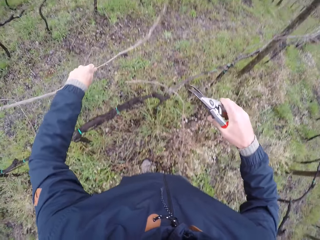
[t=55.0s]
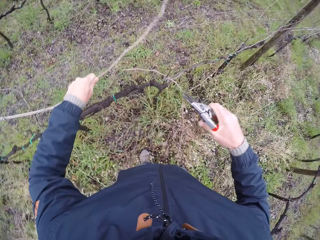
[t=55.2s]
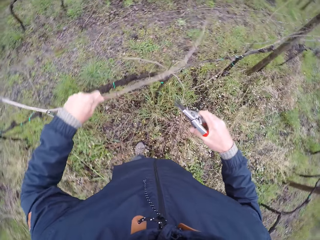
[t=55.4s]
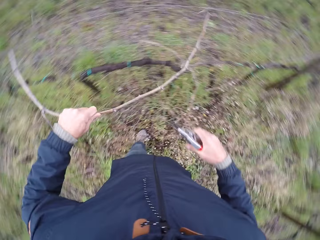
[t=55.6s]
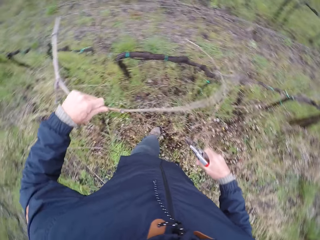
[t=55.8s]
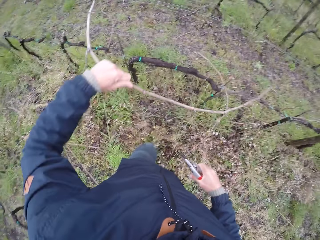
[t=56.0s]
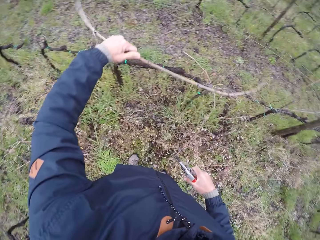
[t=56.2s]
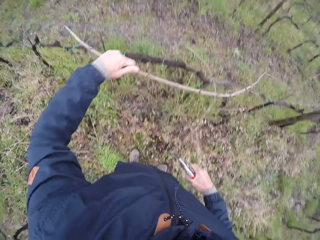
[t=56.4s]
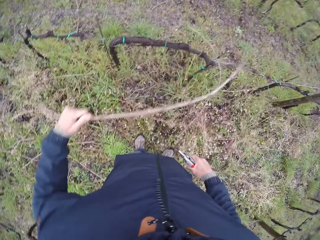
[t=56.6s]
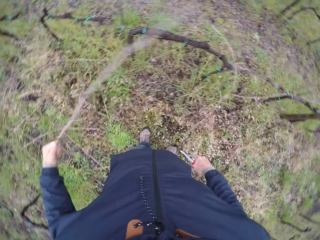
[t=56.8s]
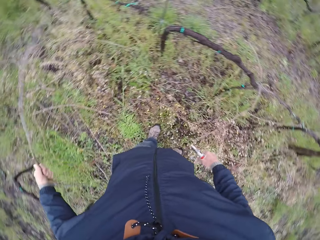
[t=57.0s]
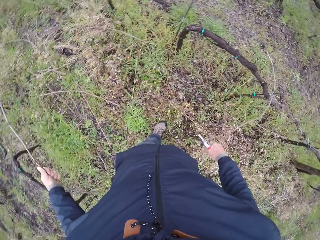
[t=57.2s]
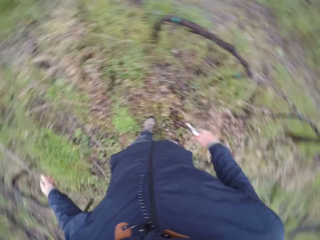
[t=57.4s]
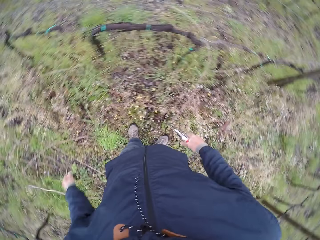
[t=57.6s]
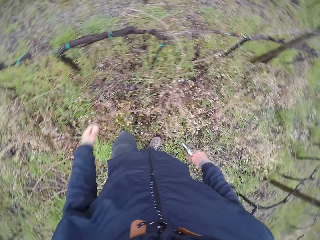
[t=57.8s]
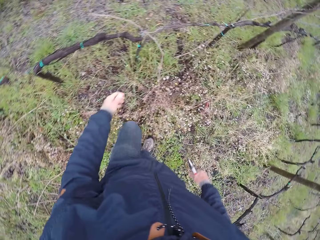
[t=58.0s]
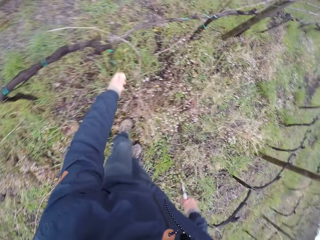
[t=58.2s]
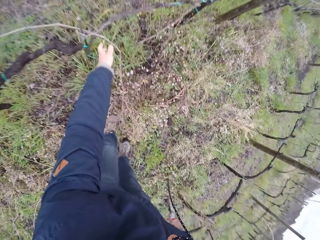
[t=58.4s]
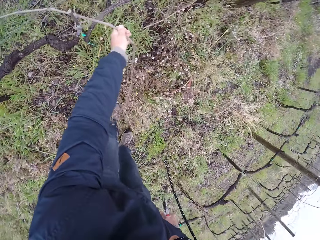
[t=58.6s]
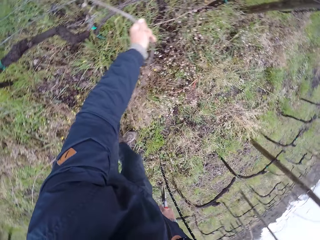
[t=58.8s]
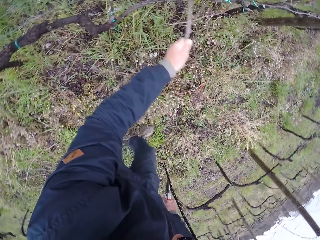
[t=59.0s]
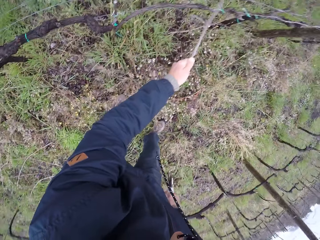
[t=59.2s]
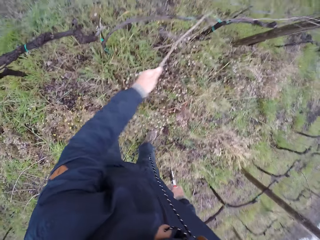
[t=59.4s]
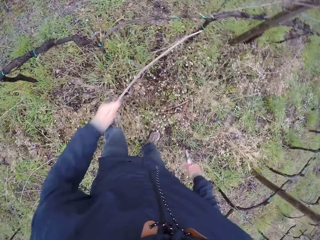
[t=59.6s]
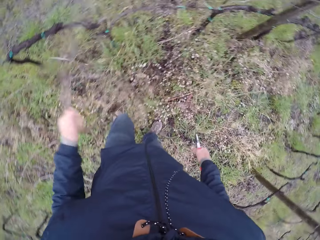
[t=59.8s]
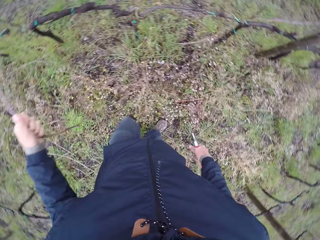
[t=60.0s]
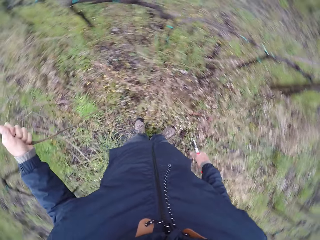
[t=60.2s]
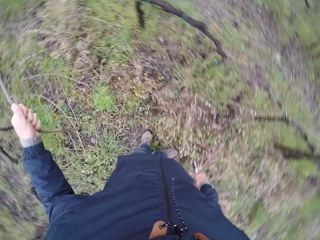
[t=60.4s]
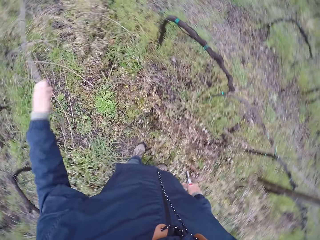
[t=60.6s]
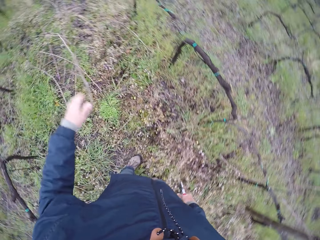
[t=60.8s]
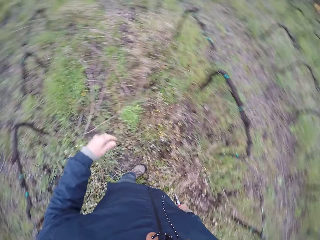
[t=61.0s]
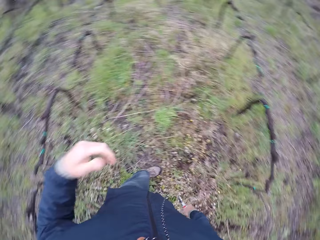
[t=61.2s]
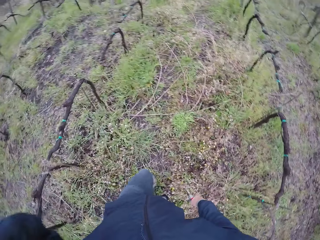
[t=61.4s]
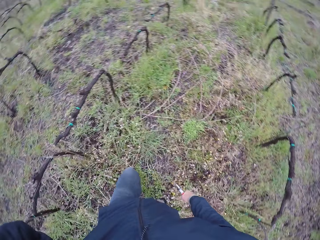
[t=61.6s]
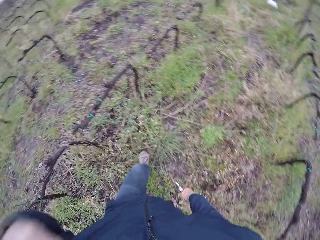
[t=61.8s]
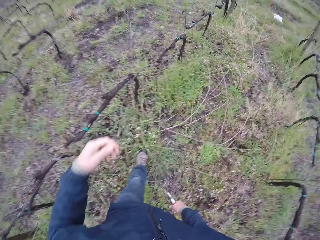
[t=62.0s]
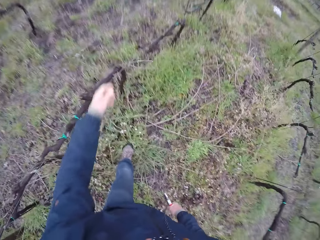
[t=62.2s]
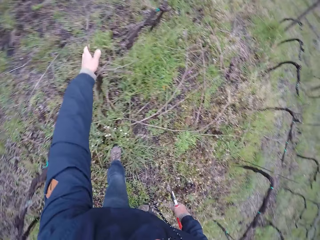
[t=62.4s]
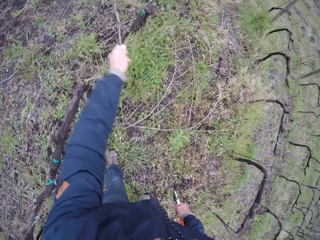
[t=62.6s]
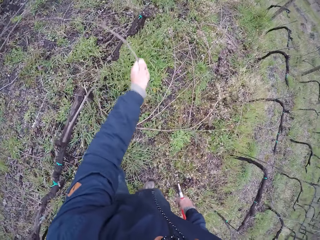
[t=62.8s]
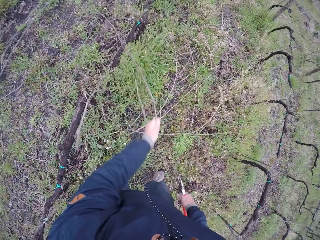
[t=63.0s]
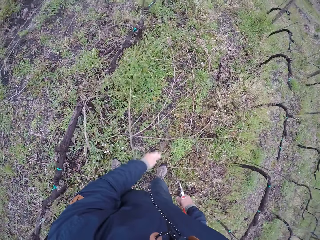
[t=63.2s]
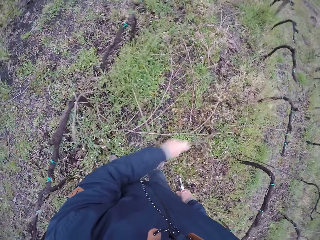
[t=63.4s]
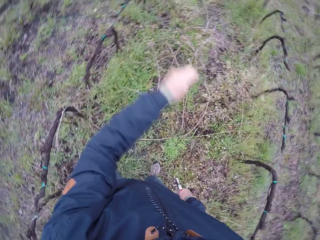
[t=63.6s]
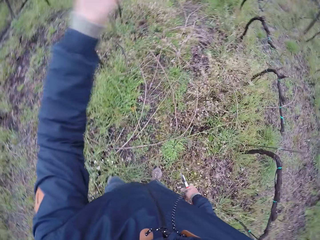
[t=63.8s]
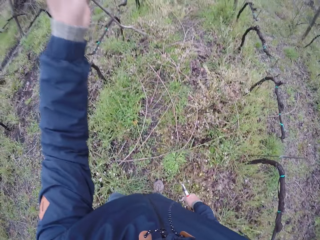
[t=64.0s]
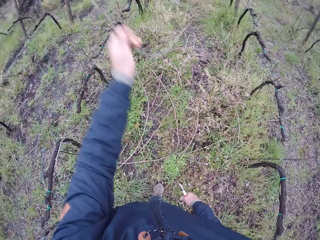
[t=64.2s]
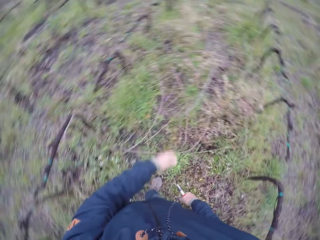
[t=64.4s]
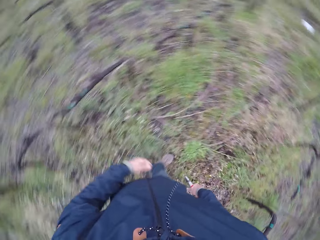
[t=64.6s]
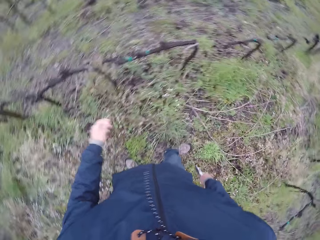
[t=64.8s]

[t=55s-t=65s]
The camera wearer drops the twig on the ground with his left hand. He pulls out a twig on the wire mesh with his left hand. He drops the twig on the ground with his left hand. He touches his face with his left hand. He pulls out a twig on the wire mesh with his left hand.

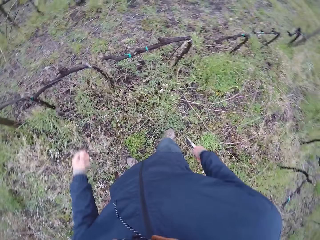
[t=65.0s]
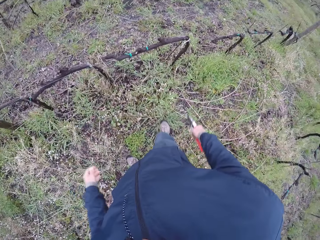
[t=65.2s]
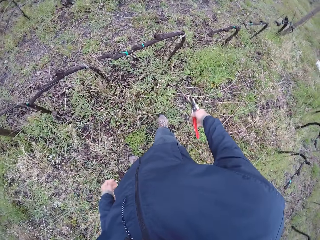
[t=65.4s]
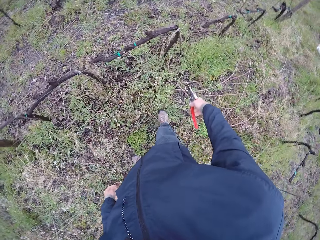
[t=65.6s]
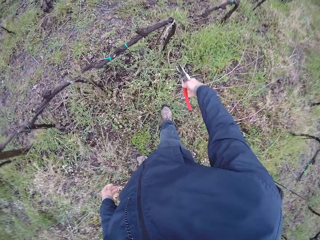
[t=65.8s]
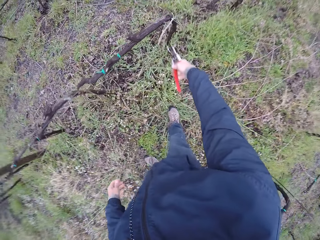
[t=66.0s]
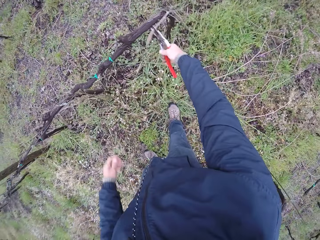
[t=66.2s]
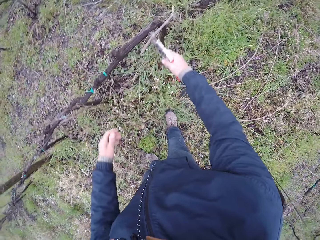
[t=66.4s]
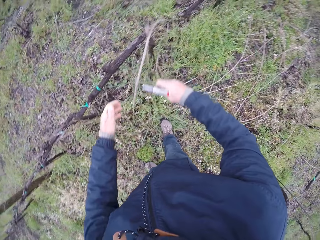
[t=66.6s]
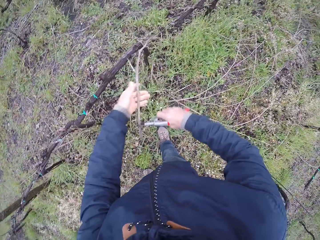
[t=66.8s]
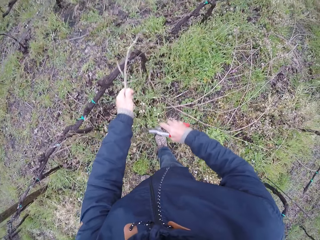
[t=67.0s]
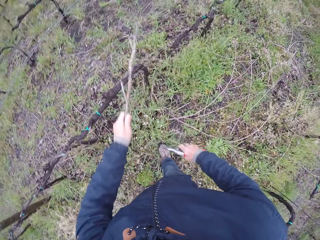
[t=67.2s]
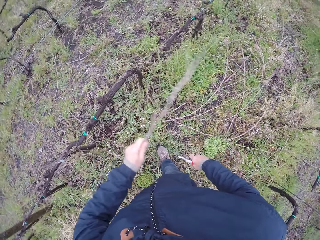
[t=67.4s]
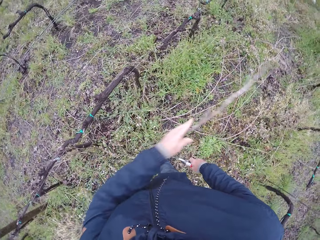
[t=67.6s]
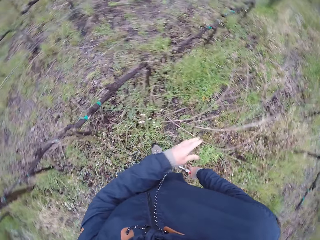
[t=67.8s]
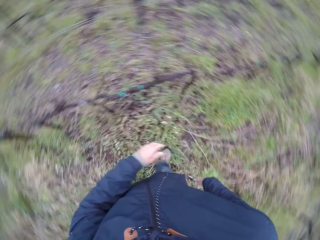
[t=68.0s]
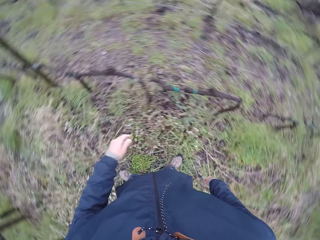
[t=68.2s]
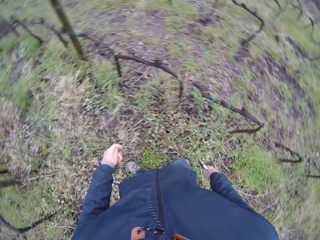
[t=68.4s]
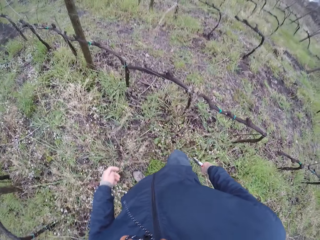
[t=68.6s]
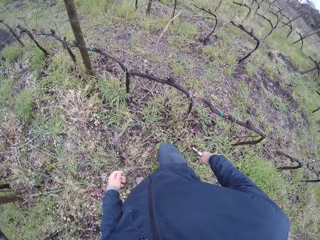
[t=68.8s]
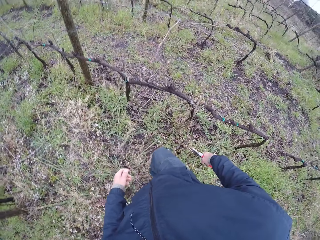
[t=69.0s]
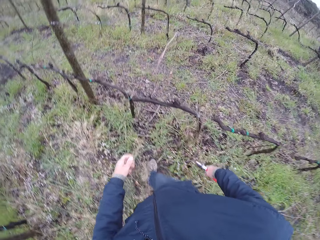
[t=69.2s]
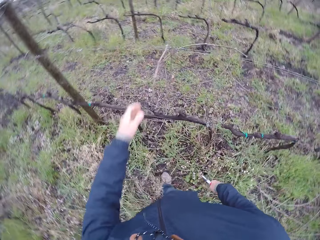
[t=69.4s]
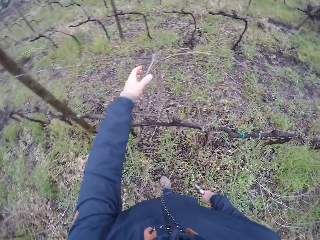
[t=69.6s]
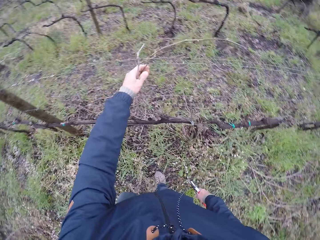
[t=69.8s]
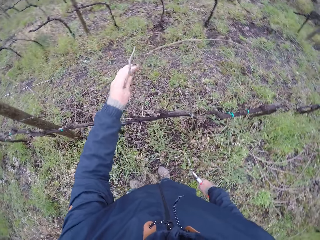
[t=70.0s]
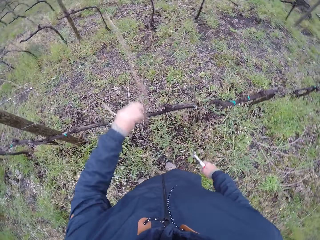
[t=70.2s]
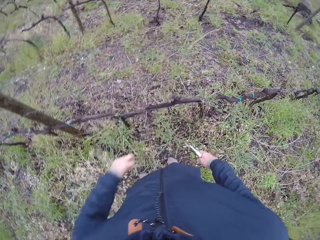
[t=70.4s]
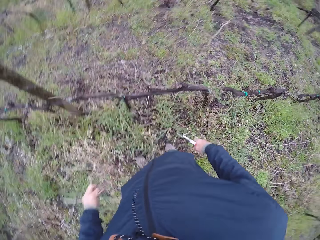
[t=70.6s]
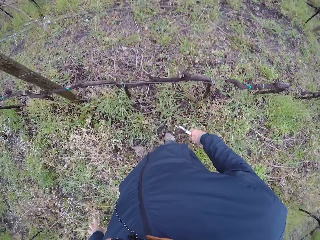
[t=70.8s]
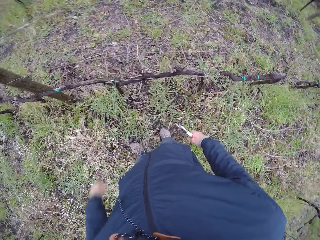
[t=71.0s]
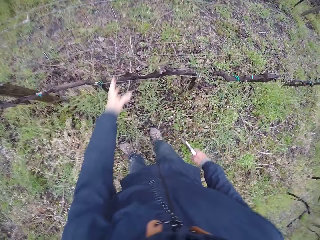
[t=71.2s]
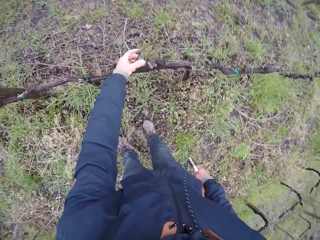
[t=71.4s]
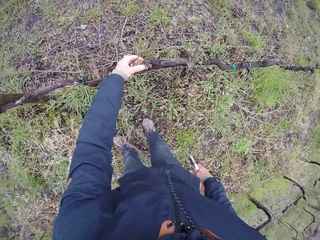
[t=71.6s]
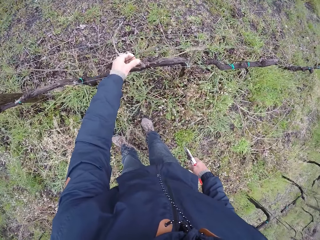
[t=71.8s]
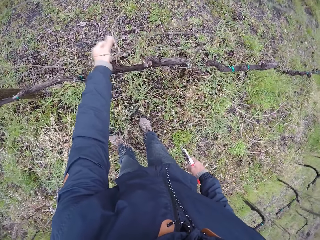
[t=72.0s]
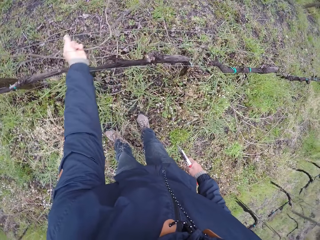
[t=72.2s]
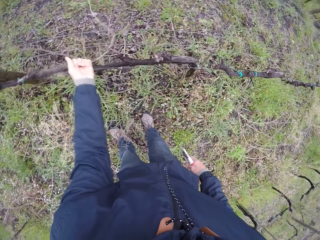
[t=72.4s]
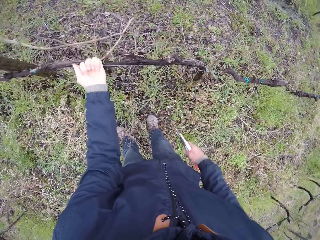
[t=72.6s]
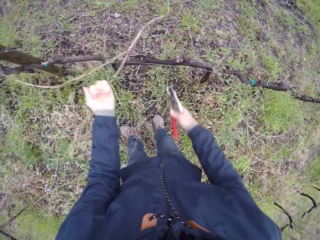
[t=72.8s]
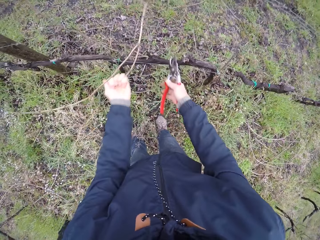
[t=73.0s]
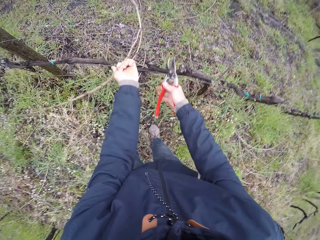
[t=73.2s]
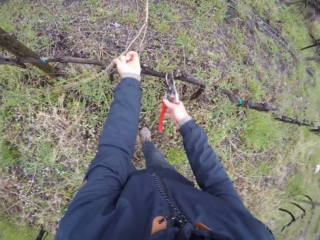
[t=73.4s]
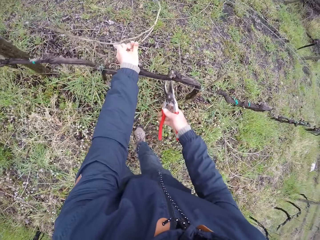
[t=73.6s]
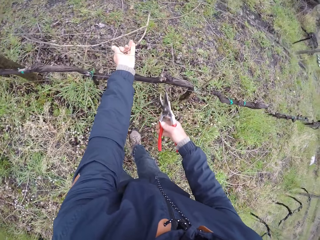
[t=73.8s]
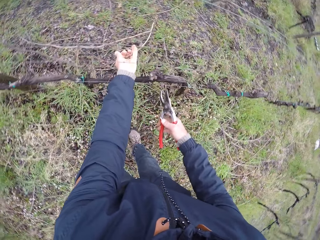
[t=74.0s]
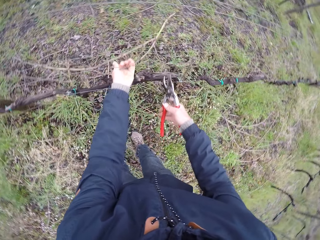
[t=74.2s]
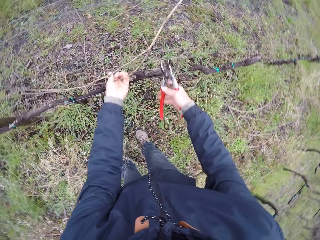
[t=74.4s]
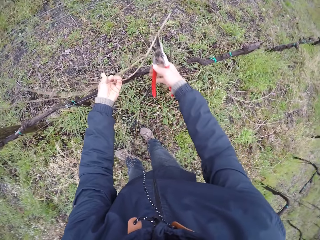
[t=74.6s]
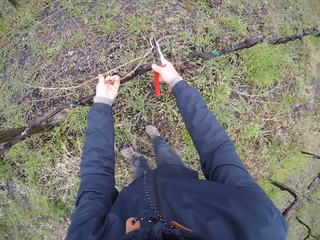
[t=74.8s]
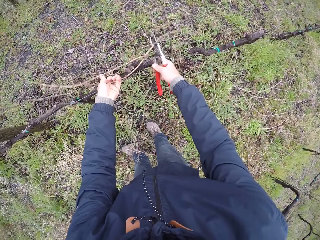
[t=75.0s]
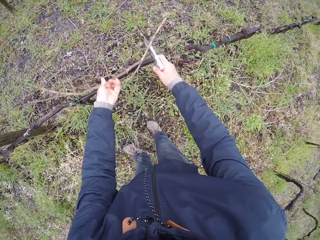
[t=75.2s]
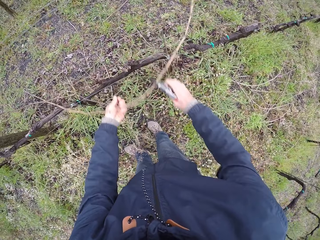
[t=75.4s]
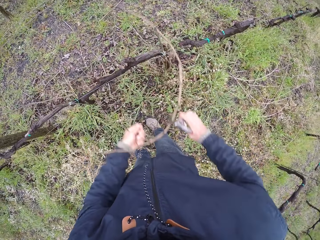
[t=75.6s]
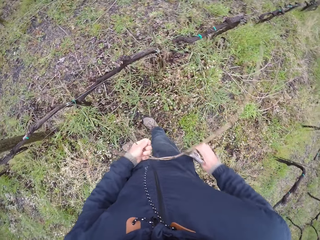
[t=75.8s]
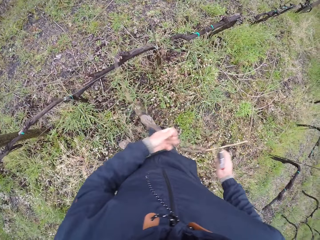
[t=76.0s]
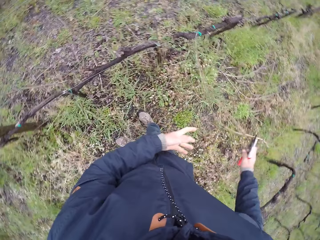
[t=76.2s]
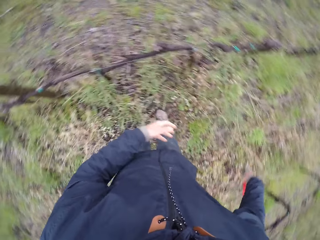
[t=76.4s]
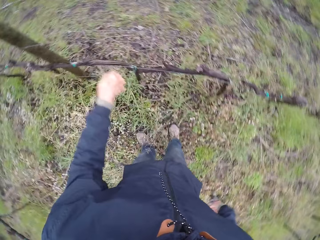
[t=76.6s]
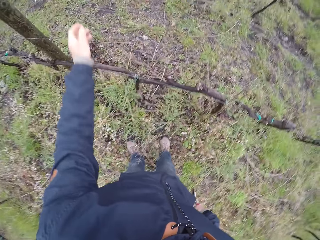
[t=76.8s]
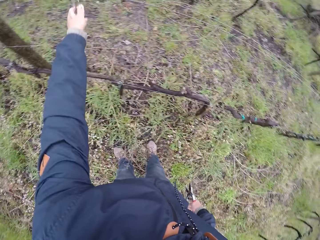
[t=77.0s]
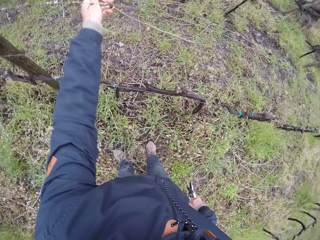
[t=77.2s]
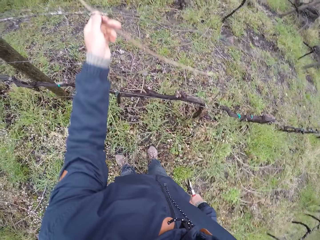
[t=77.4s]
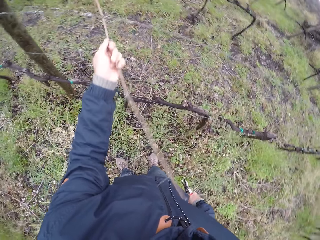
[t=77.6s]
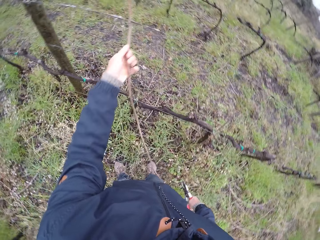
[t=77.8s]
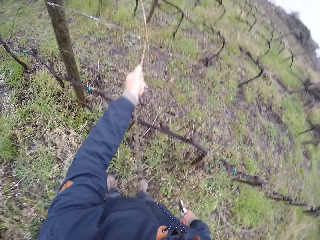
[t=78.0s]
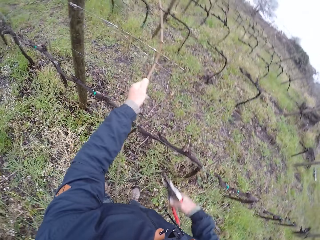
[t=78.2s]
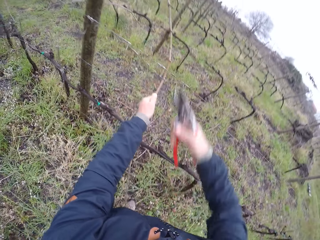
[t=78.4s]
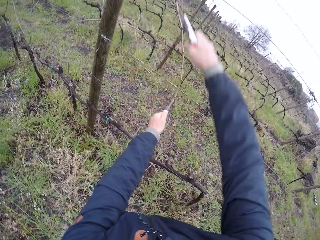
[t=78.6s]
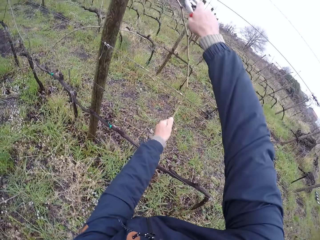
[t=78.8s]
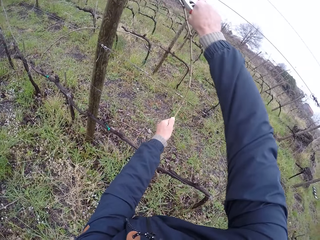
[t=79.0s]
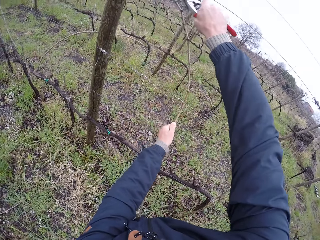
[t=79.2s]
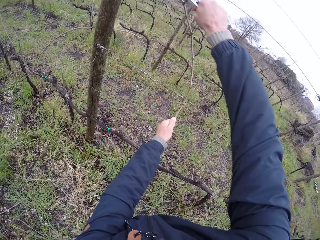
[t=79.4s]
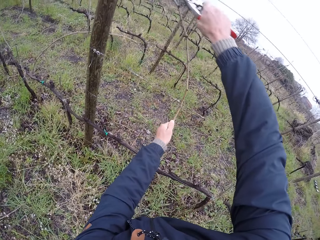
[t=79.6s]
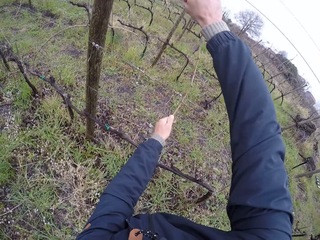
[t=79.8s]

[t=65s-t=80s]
The camera wearer drops the wood. He pulls the twig with the garden shear in his right hand. He holds the wood with the pliers. He pulls out a twig on the wire mesh with his left hand. He drops the wood. He pulls out a twig on the wire mesh with his left hand. He drops the twig on the ground with his left hand. He pulls out a twig on the wire mesh with his left hand. He pulls the twig with the garden shear in his right hand. He holds the wood with the pliers. He drops the twig on the ground with both hands. He pulls out a twig on the wire mesh with his left hand. He cuts the wood. He drops the wood.
